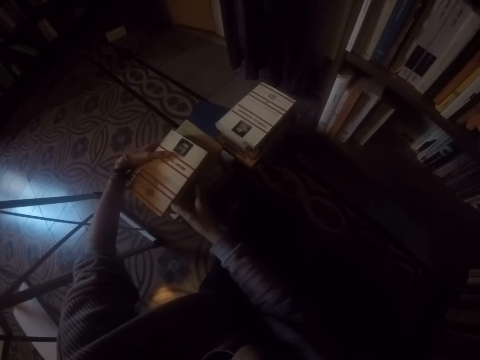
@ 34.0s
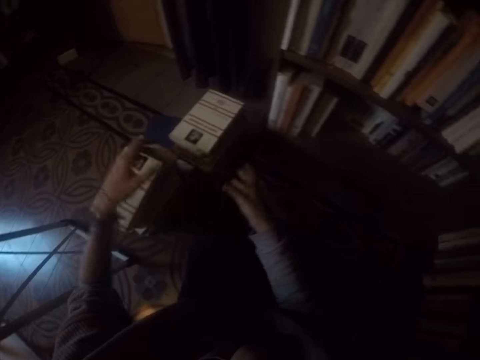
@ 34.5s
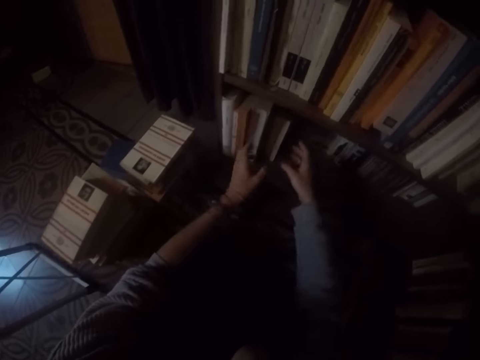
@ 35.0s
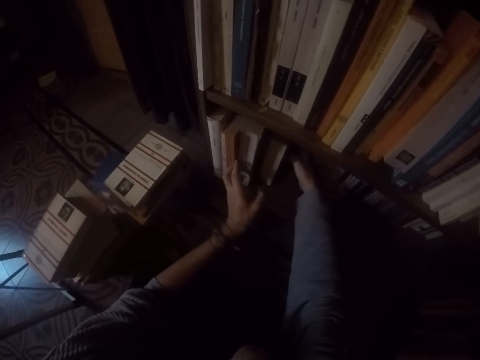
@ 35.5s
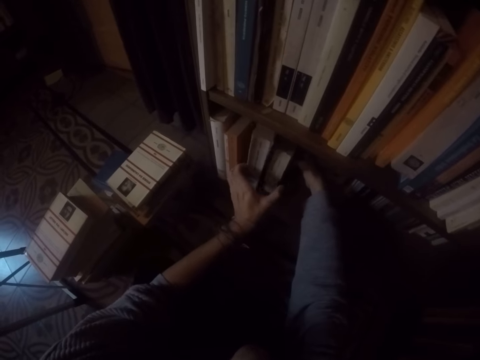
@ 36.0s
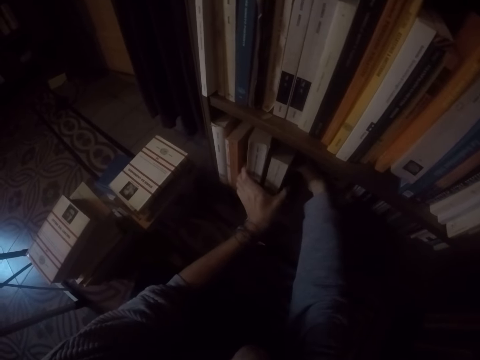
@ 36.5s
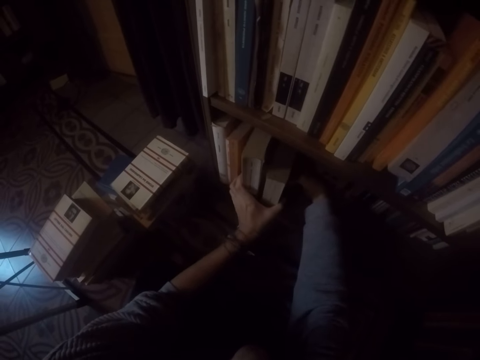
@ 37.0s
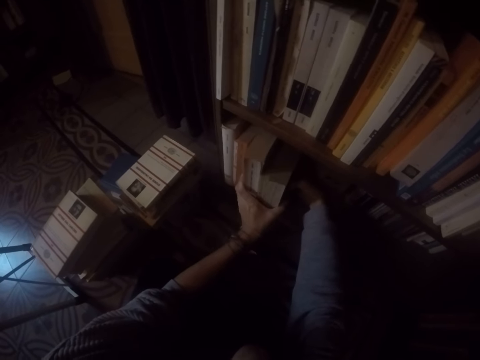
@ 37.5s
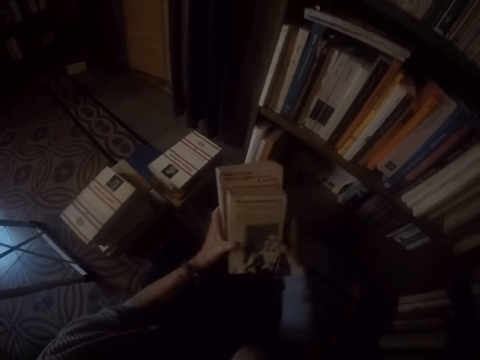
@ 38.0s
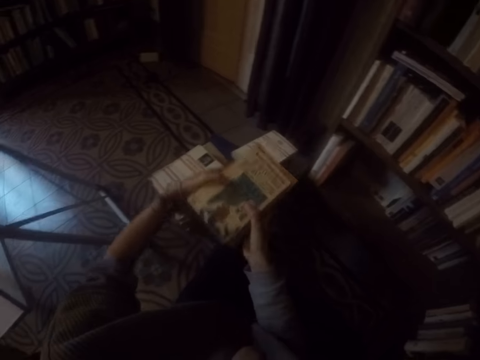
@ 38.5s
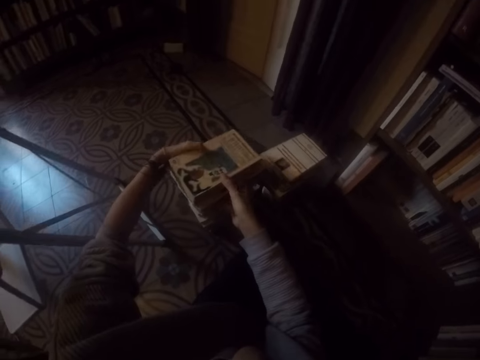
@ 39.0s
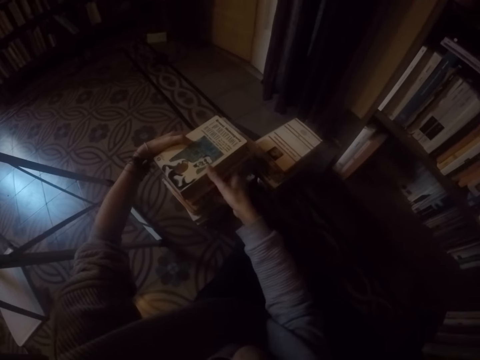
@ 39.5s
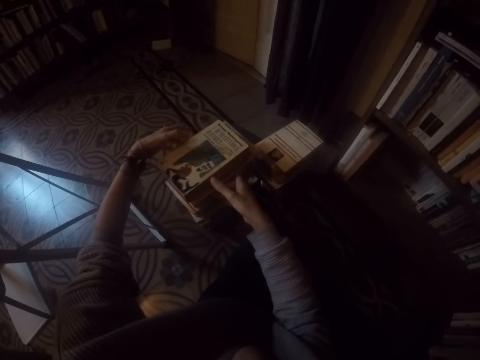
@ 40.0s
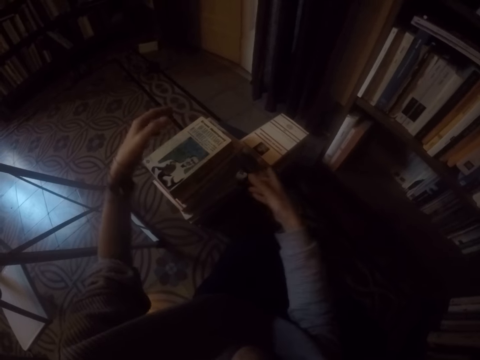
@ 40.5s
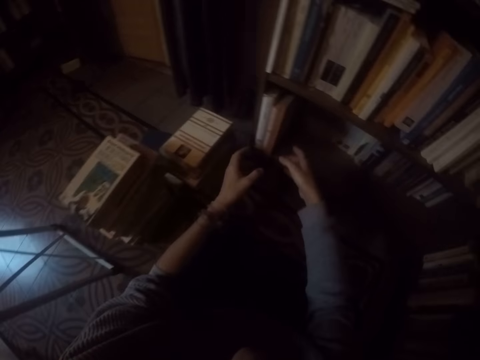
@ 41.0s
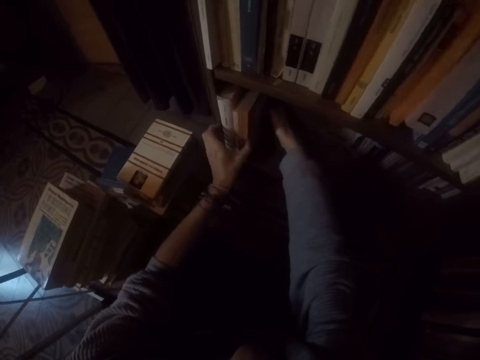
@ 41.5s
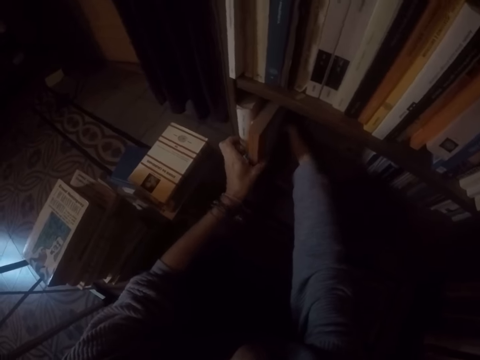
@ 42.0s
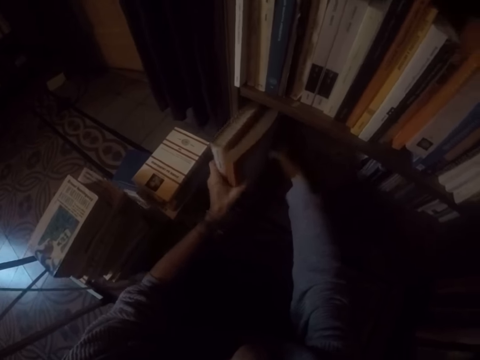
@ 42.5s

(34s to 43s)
The camera wearer pulls out books from the shelf with both hands. They drop the books in both hands on the ground. They pull out books from the shelf with both hands.

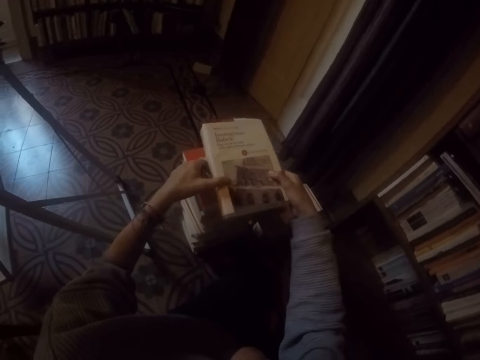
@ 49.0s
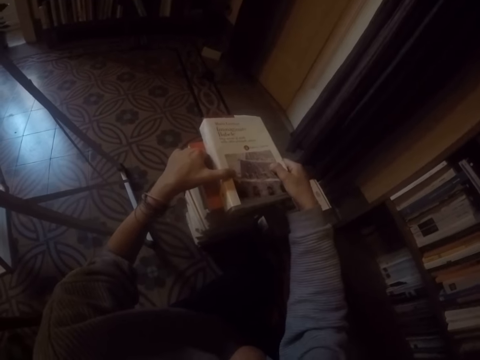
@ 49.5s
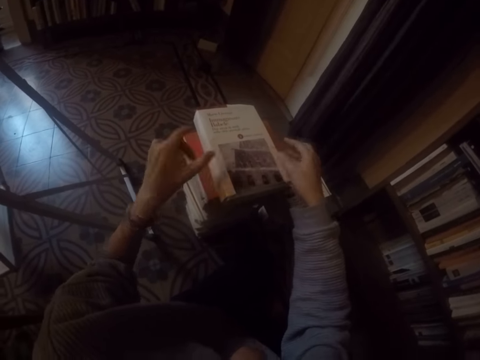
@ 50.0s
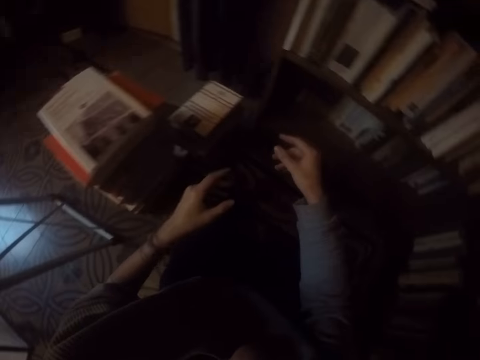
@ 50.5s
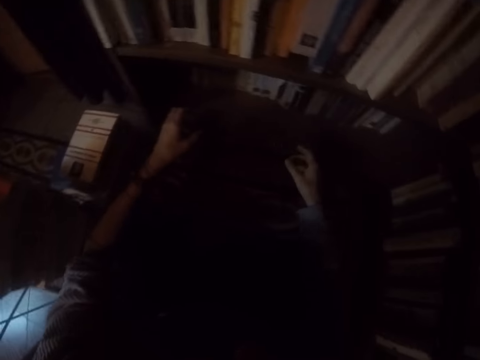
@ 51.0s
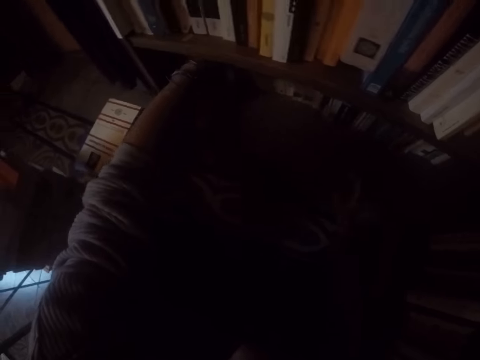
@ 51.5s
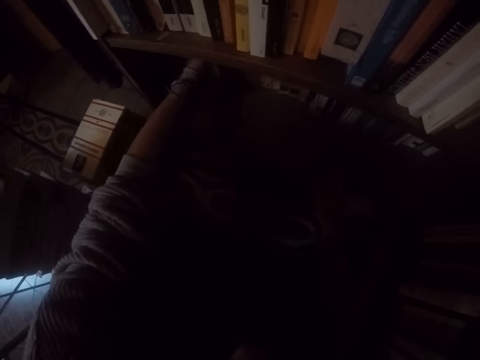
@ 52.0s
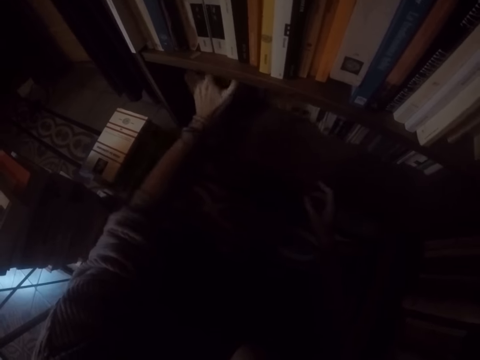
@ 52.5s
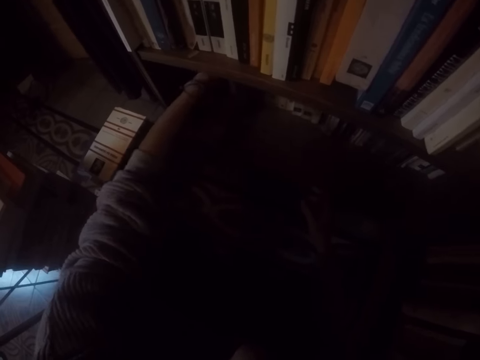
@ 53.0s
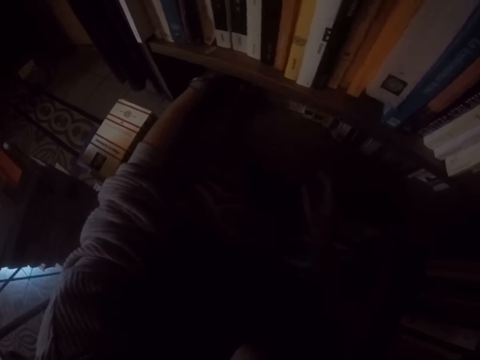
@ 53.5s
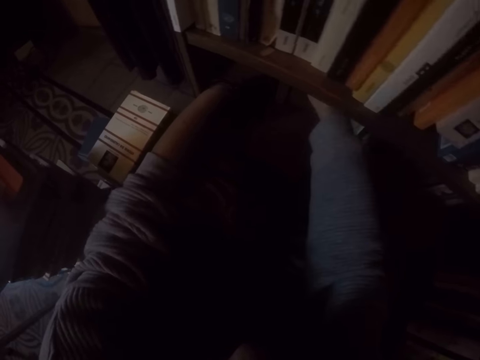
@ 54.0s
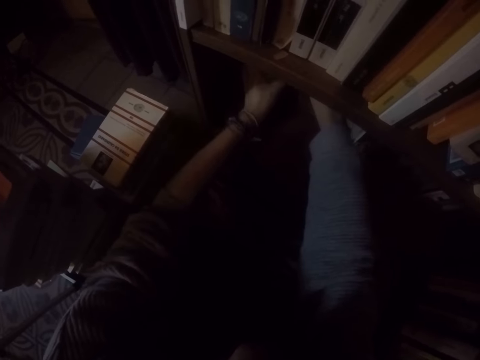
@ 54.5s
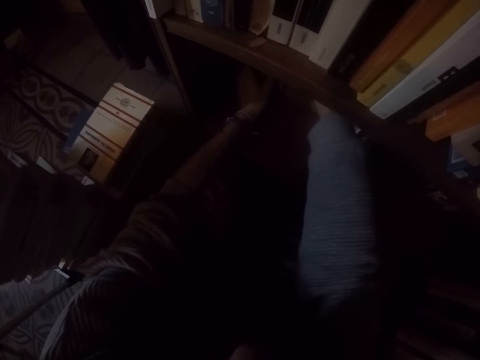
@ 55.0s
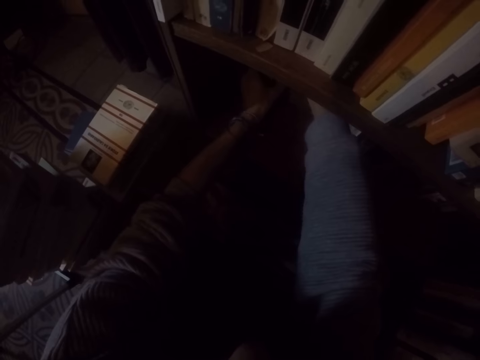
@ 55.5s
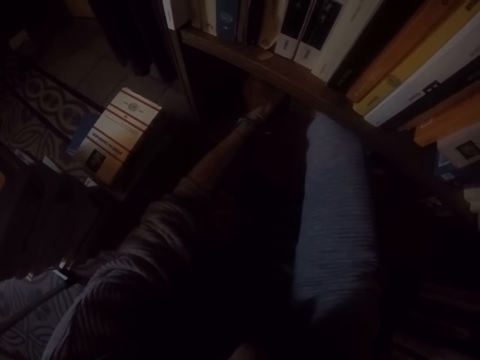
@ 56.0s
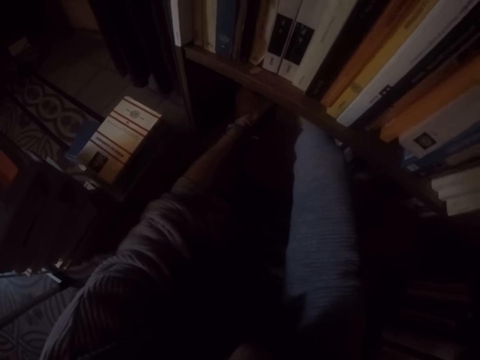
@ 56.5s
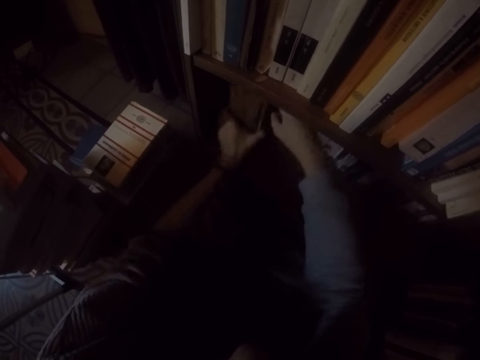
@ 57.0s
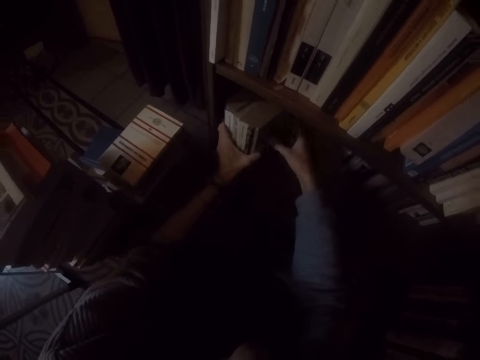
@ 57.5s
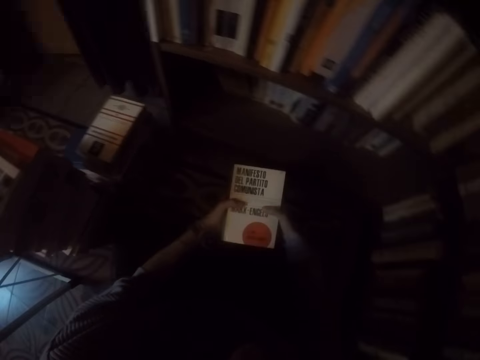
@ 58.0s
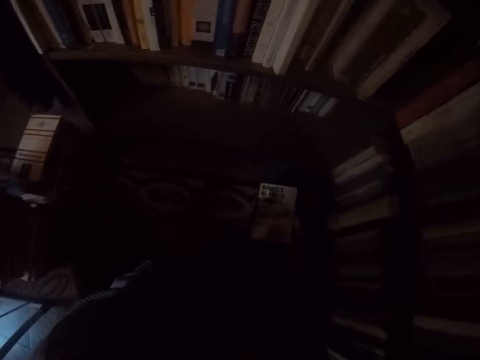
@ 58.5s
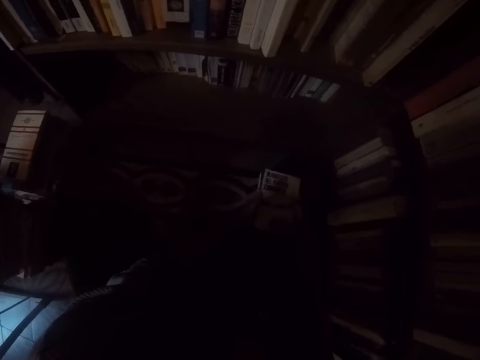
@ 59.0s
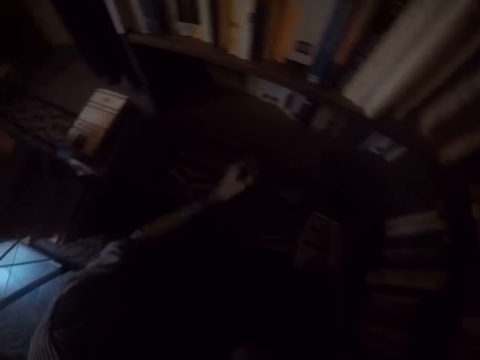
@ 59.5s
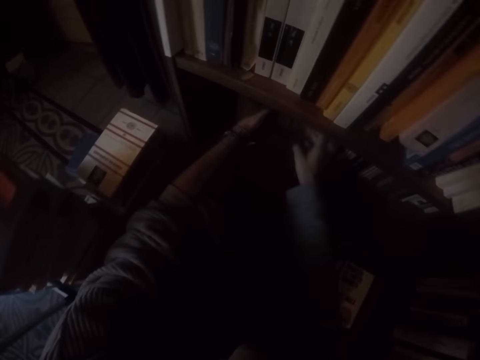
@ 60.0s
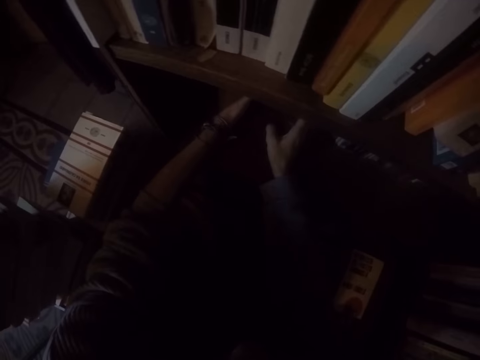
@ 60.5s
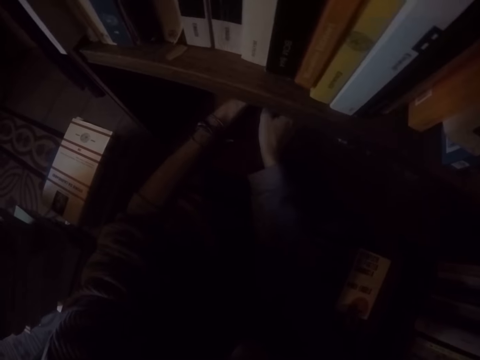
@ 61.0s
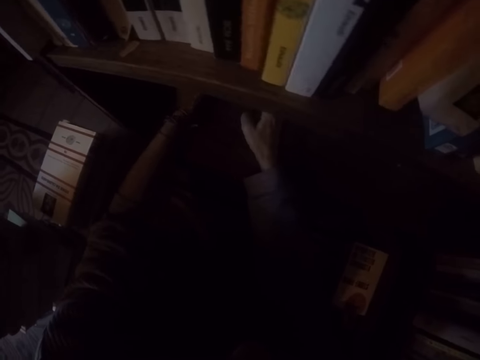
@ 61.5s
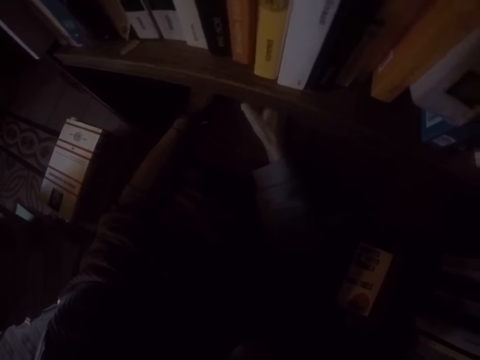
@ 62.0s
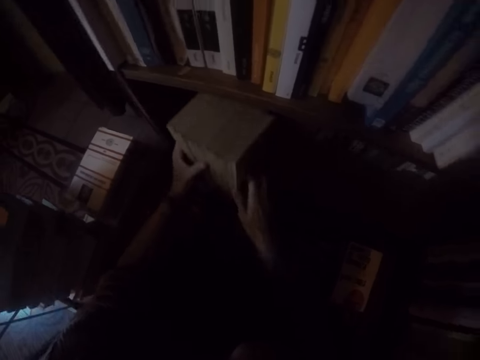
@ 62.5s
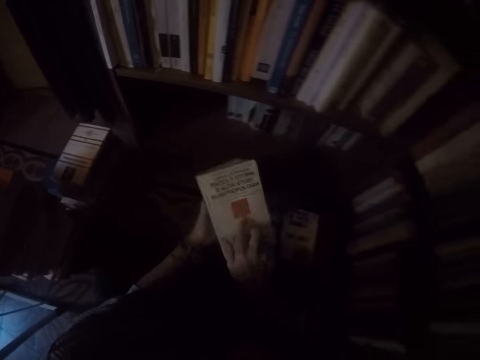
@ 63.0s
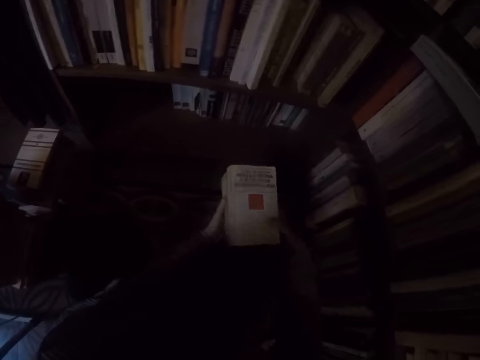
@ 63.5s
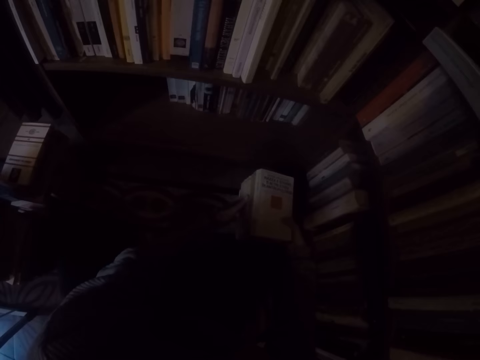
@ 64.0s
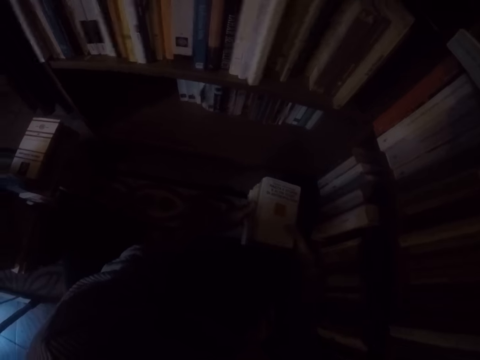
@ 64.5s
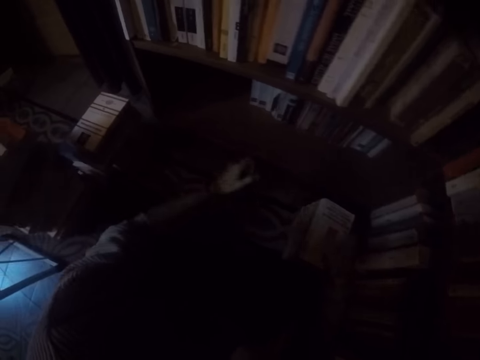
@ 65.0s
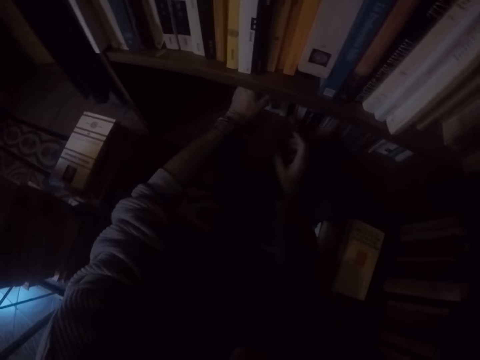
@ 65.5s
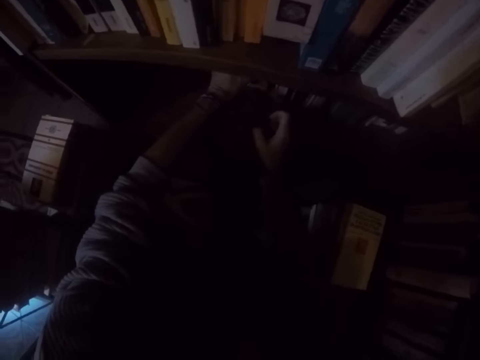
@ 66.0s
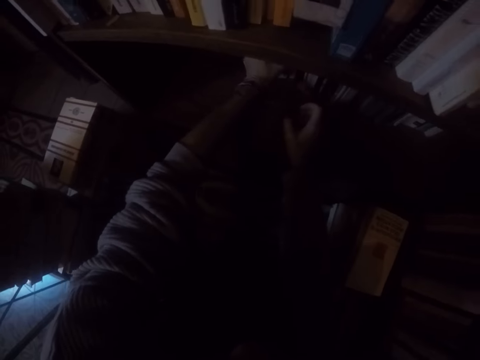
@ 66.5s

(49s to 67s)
The camera wearer drops the book in both hands on the ground. They pull out books from the shelf with both hands. They move the hands to the books. They take the book from the bookshelf. They drop the books in both hands on the ground. They pull out books from the shelf with both hands. They drop the books in both hands on the ground. They pull out books from the shelf with both hands.
